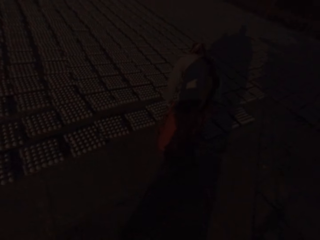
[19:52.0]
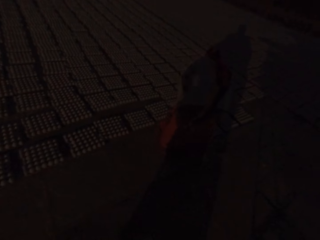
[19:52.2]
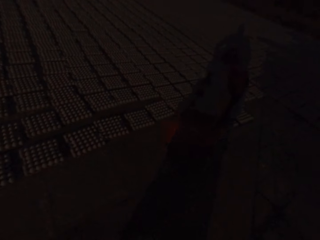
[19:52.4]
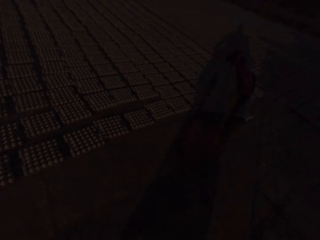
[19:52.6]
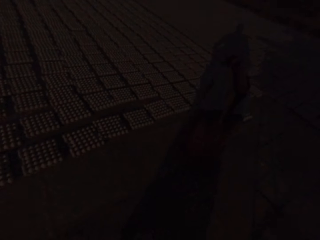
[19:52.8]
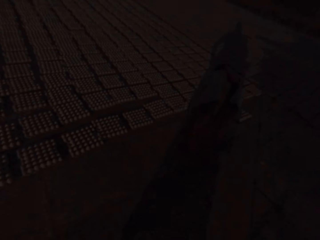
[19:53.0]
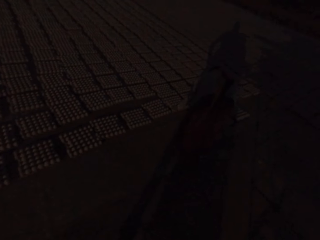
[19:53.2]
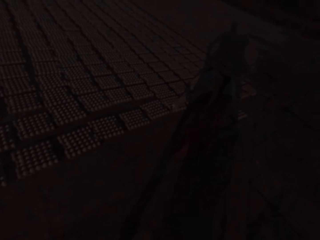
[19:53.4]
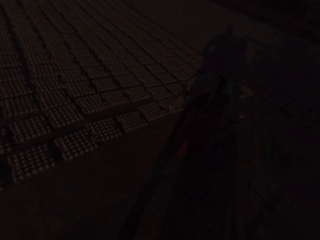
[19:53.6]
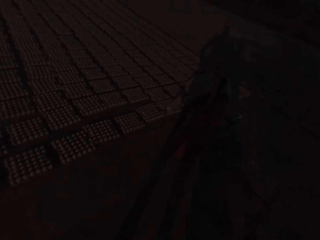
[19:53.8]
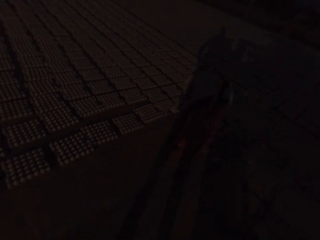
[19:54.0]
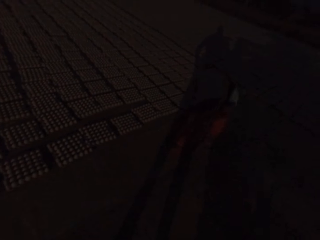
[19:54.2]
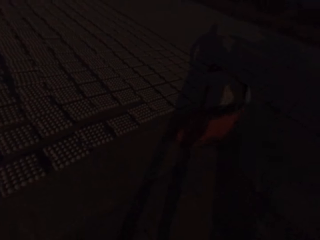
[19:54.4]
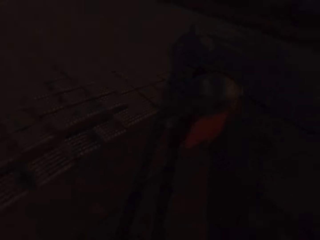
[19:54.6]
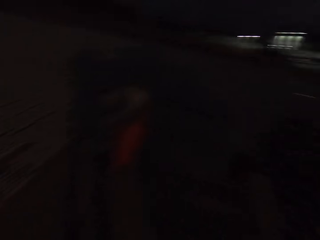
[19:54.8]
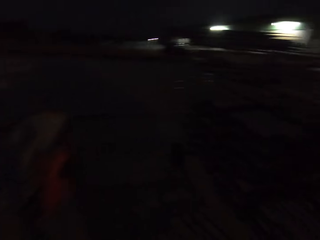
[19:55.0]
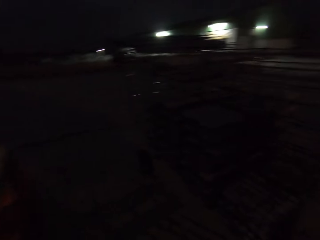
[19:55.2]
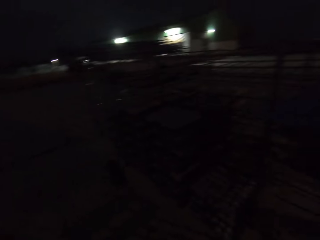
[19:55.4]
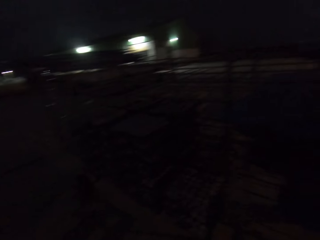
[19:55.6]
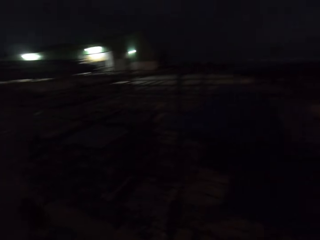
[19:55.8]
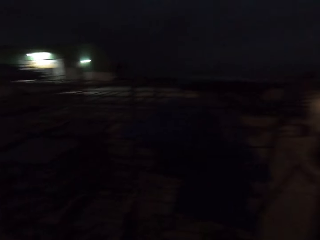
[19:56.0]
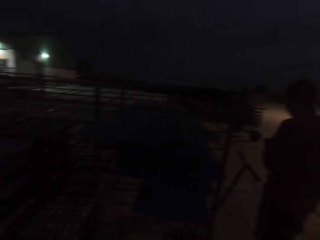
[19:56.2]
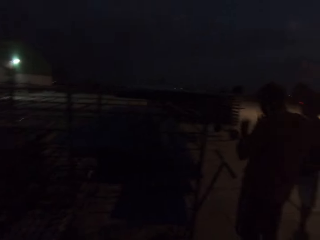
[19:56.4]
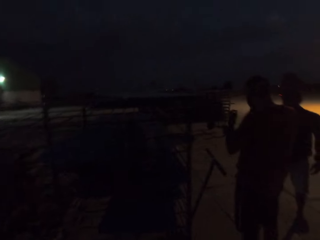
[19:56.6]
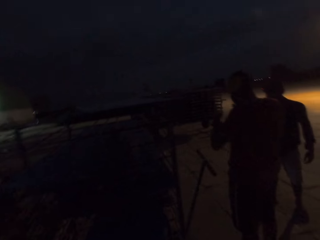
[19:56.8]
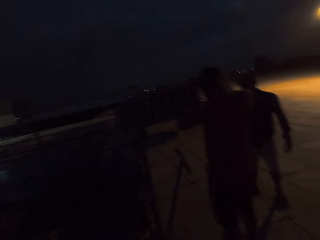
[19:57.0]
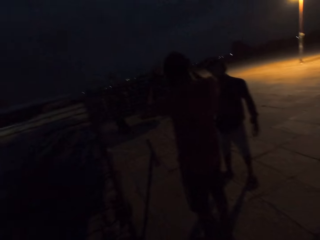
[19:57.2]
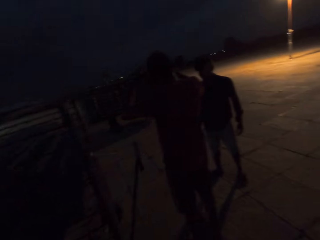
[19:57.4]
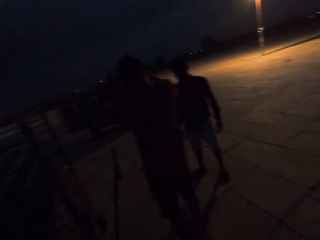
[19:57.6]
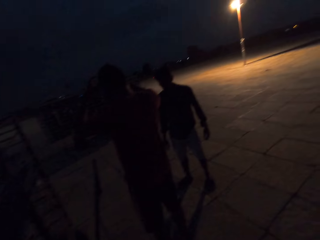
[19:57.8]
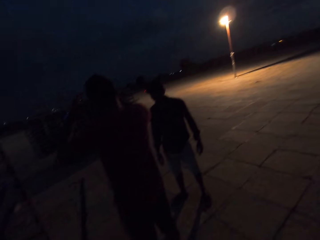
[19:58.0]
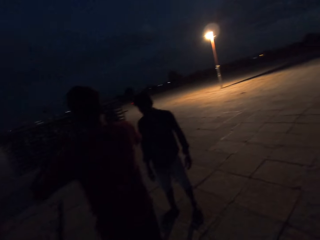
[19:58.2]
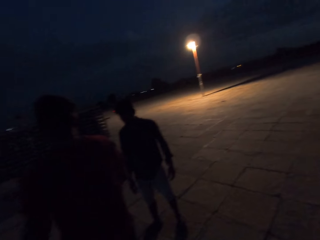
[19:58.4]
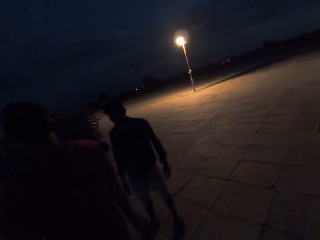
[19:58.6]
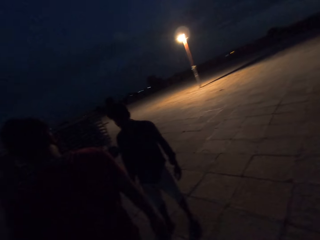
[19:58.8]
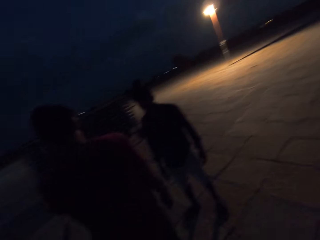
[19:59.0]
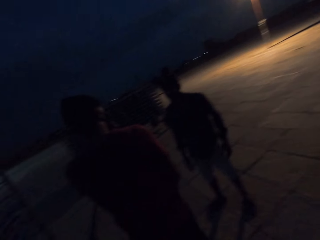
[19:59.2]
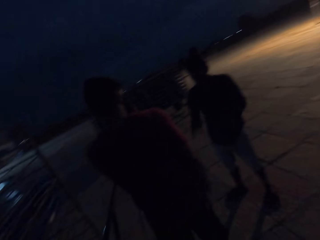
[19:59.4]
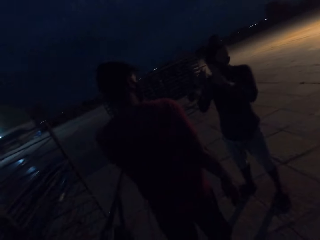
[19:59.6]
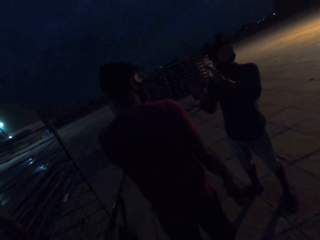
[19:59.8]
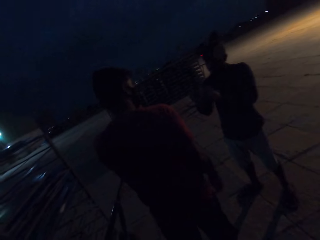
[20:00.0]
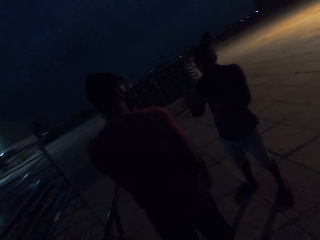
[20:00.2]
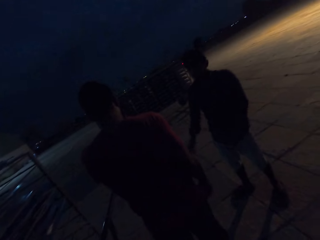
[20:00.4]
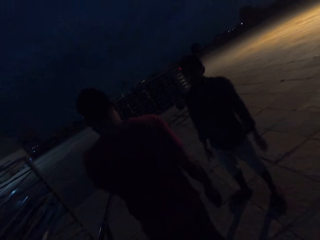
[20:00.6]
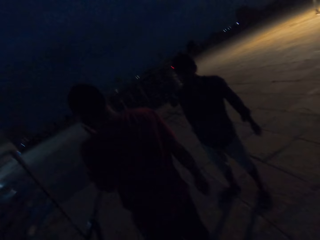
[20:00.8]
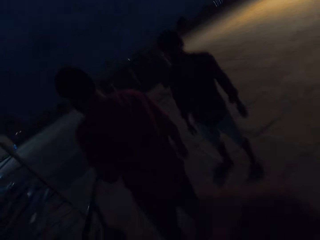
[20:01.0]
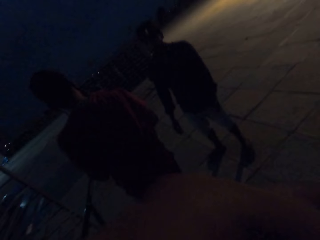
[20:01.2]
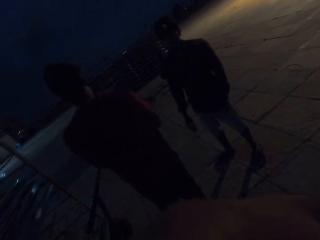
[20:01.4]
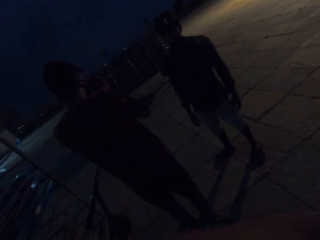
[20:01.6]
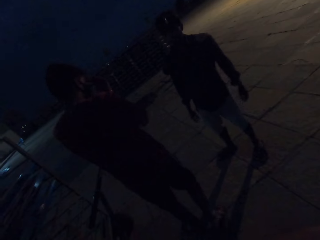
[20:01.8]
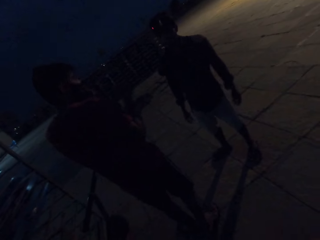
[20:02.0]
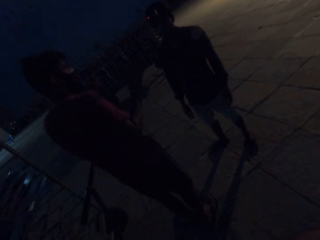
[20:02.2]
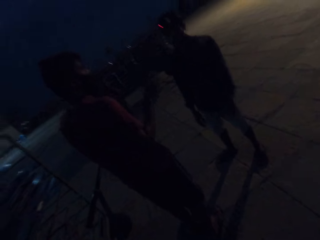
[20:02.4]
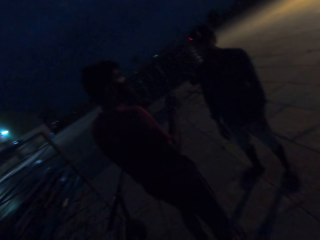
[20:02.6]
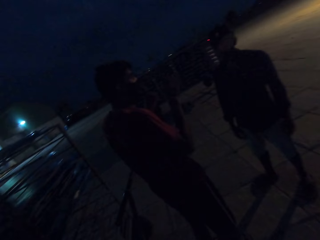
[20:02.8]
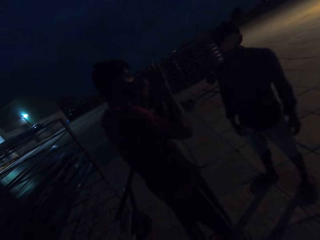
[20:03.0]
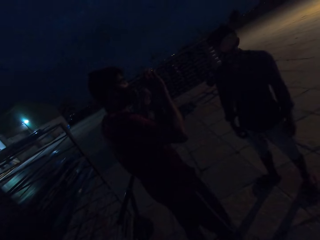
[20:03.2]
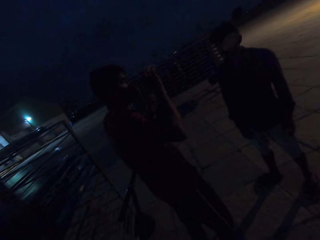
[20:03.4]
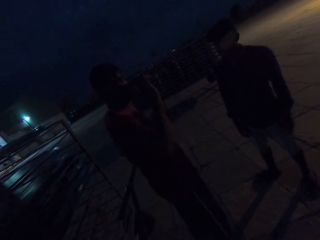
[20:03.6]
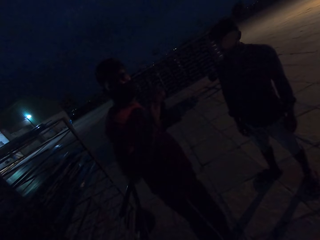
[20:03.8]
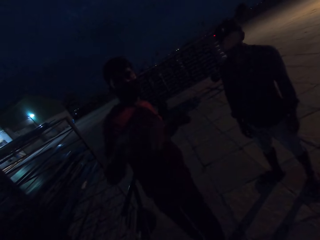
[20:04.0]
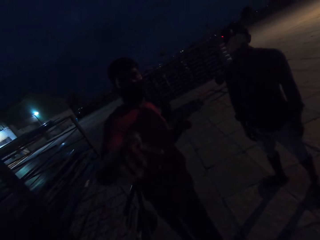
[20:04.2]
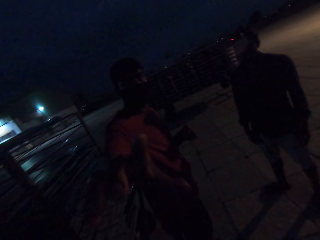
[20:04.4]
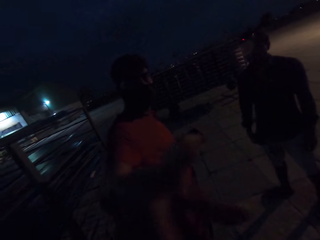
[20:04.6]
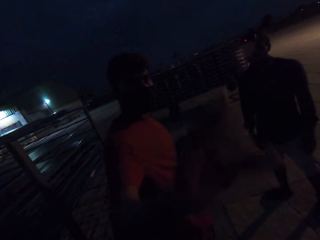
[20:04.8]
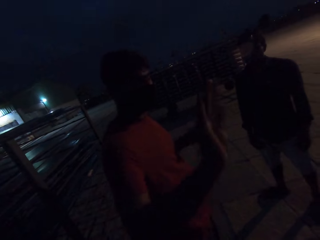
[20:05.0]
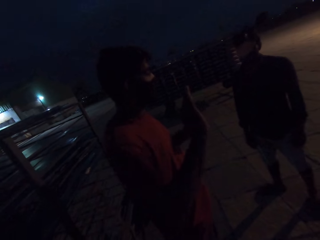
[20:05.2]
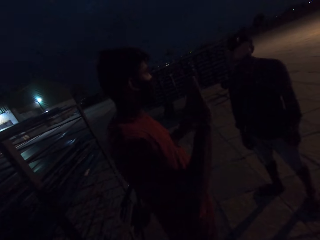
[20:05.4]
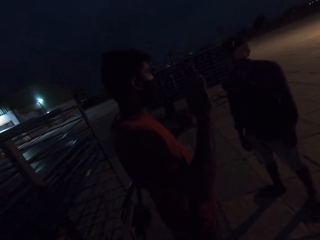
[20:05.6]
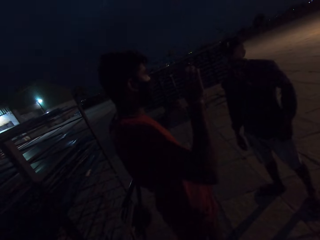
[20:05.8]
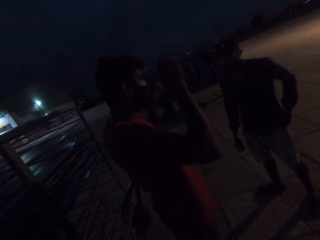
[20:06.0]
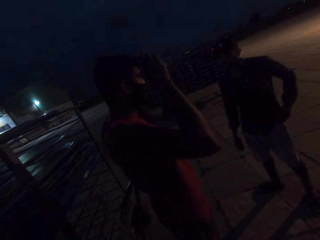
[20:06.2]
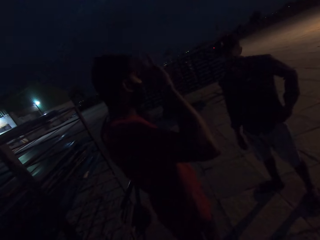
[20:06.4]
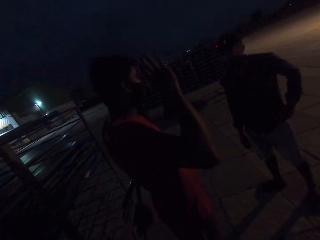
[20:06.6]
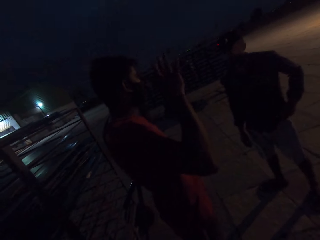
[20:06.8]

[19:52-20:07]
A man converses with another man. The camera wearer interacts with the man and the other man. The first man makes a hand gesture.

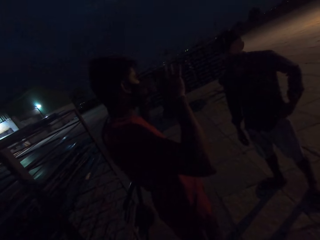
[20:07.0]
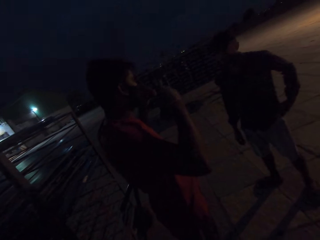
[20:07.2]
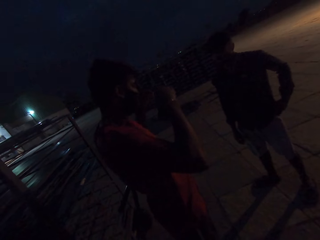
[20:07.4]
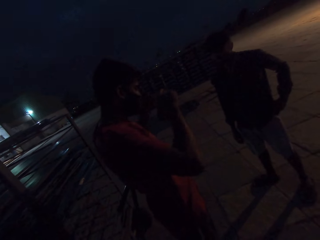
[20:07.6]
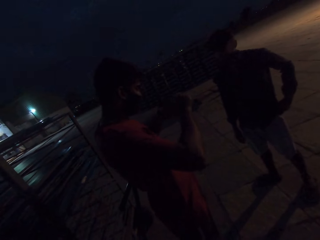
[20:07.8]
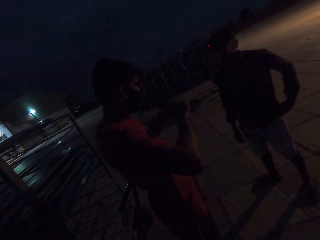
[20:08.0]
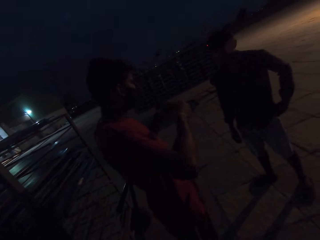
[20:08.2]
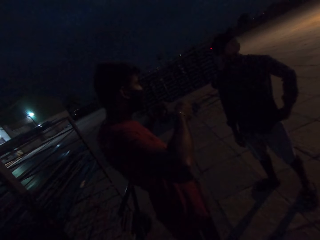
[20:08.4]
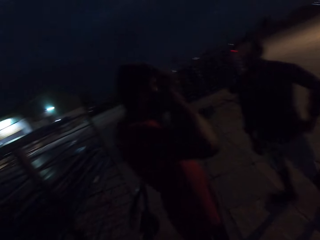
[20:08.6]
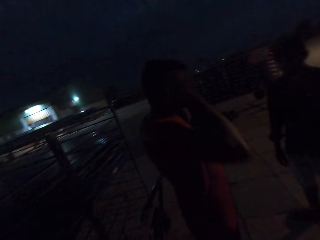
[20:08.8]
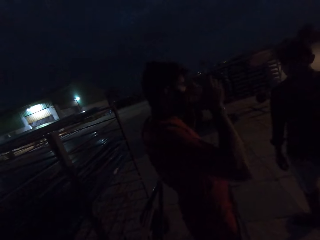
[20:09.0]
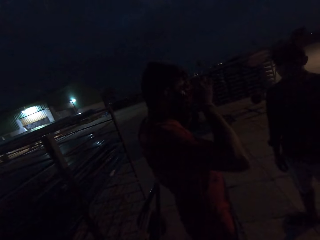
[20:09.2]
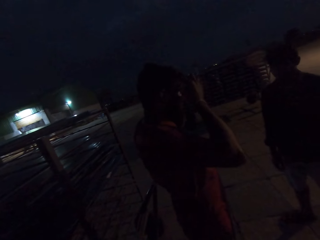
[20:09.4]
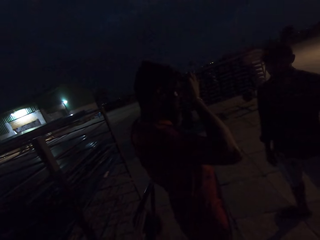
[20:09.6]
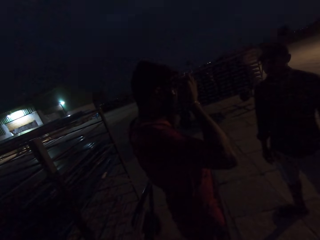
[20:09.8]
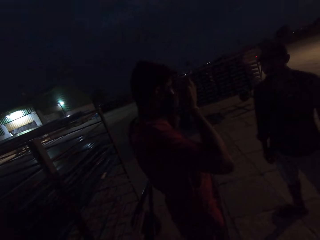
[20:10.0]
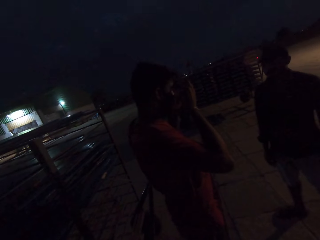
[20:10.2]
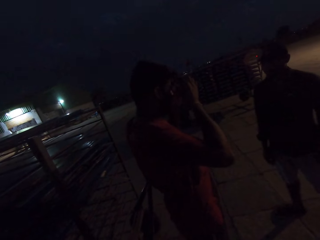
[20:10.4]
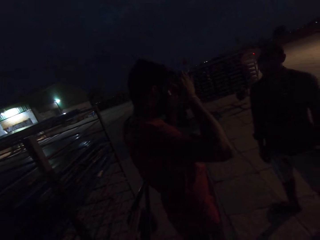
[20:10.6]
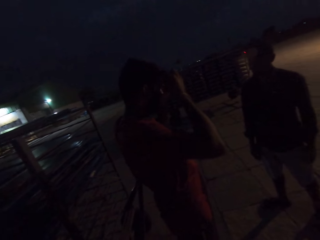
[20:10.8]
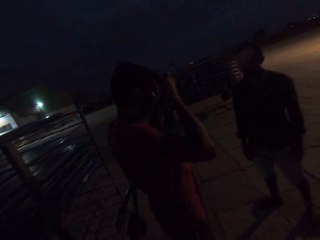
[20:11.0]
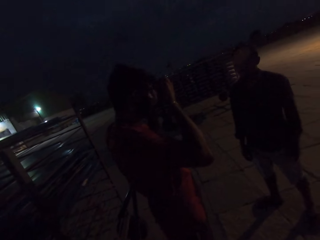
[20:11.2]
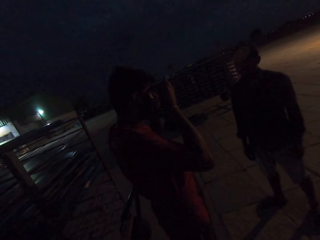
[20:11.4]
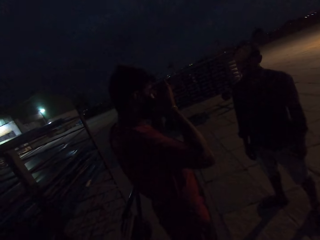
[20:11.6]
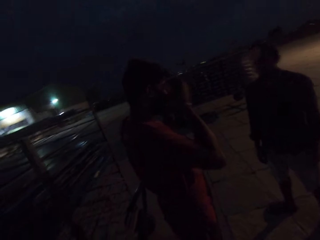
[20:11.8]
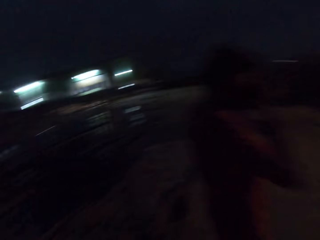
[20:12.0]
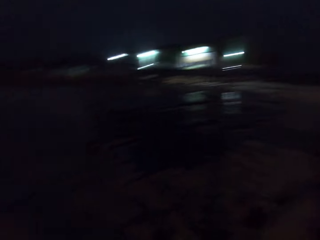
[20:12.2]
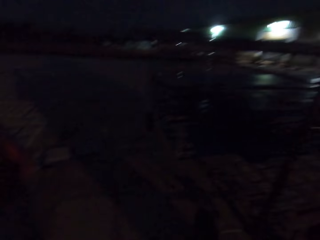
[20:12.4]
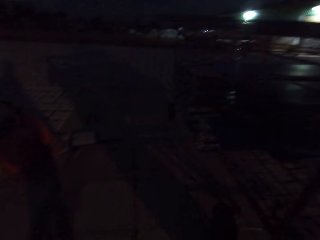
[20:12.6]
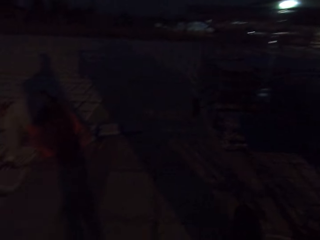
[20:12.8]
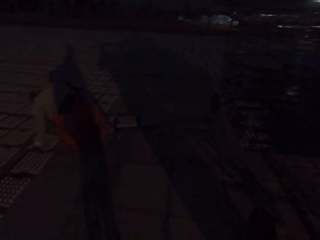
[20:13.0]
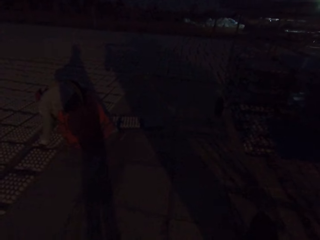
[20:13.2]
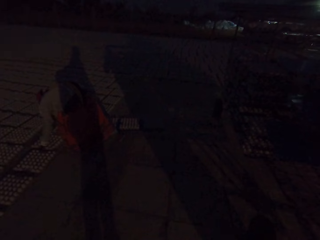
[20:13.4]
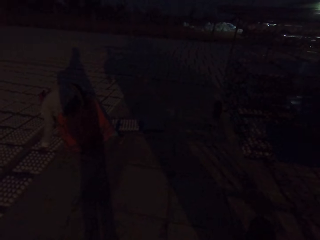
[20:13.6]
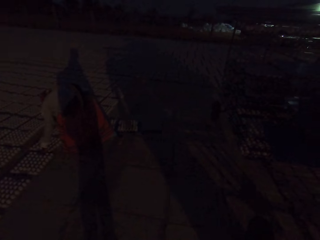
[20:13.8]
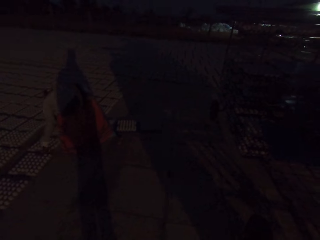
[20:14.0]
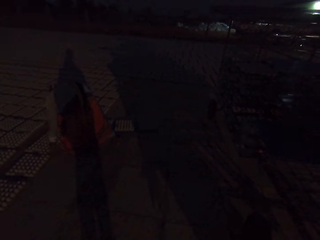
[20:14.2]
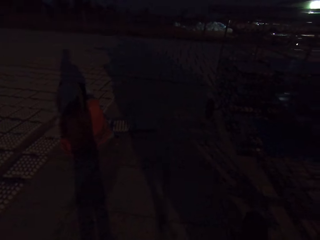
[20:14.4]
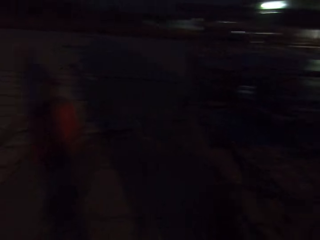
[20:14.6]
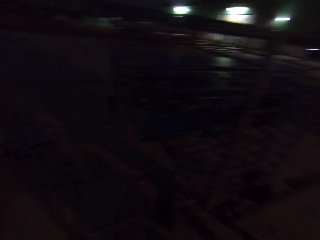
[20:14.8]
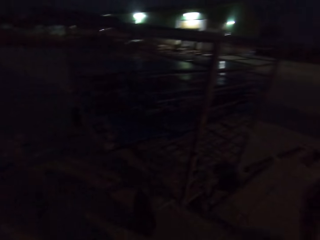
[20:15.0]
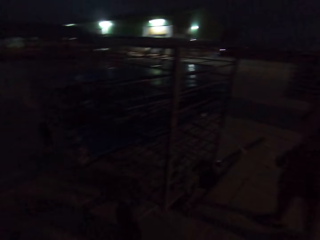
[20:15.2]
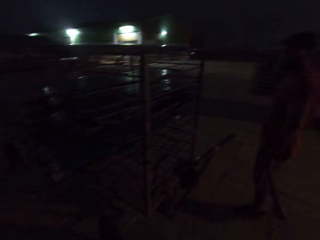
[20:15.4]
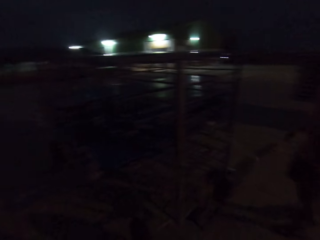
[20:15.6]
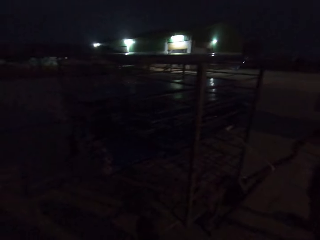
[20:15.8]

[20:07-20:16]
A man adjusts an egg crate on the ground with both hands. The camera wearer looks around the field.
